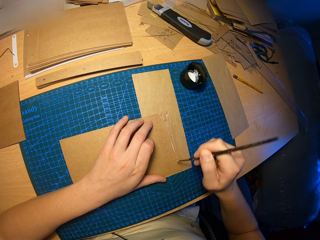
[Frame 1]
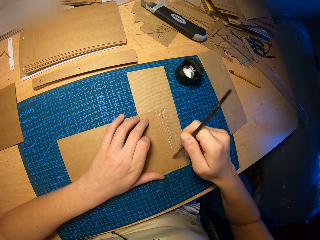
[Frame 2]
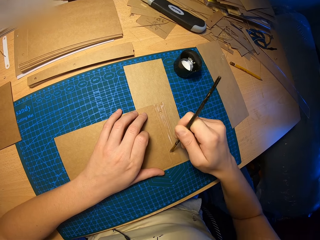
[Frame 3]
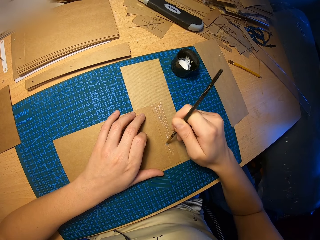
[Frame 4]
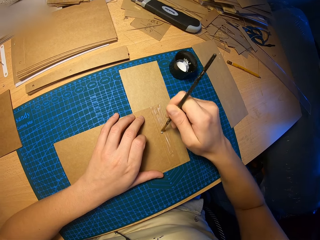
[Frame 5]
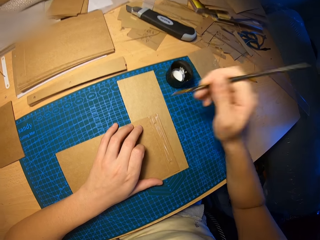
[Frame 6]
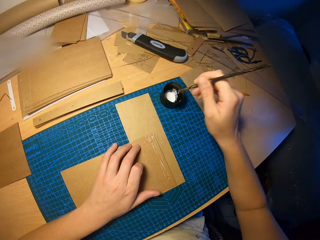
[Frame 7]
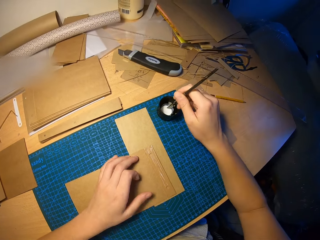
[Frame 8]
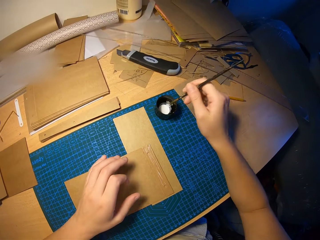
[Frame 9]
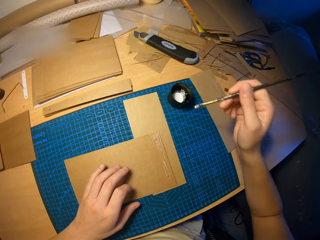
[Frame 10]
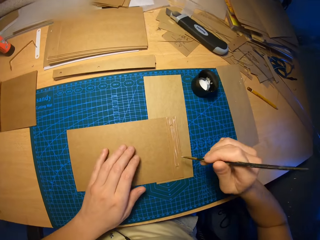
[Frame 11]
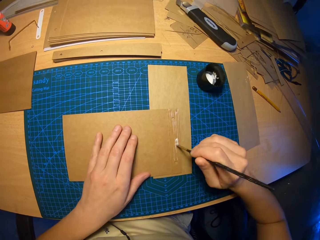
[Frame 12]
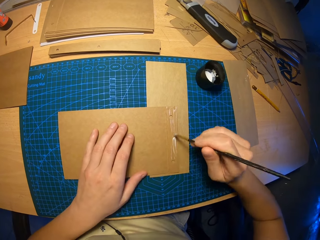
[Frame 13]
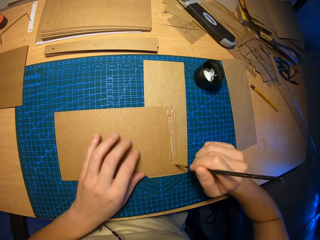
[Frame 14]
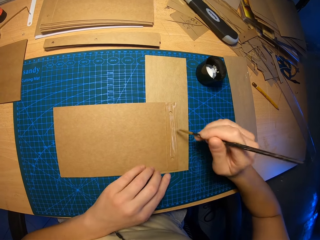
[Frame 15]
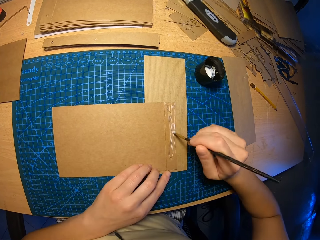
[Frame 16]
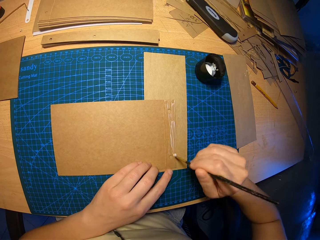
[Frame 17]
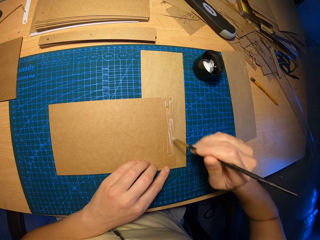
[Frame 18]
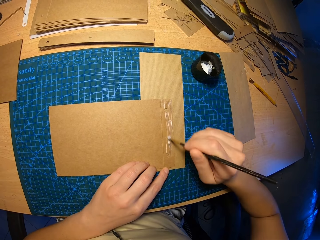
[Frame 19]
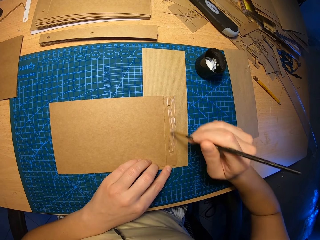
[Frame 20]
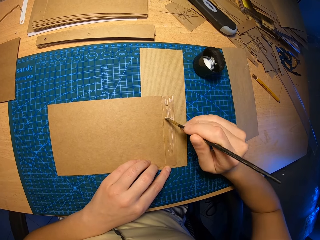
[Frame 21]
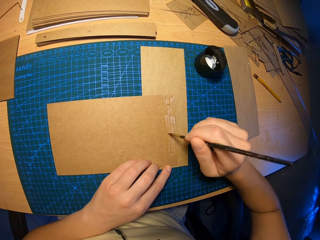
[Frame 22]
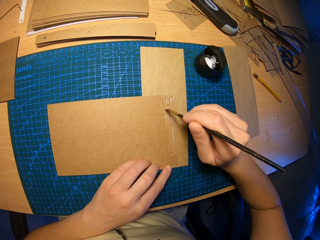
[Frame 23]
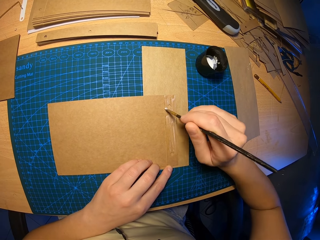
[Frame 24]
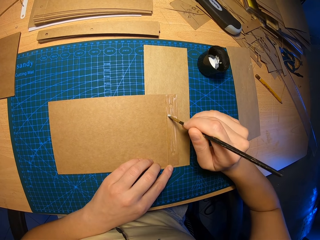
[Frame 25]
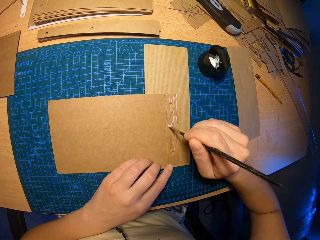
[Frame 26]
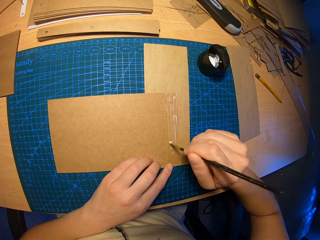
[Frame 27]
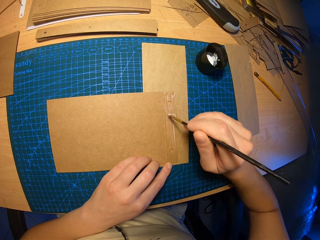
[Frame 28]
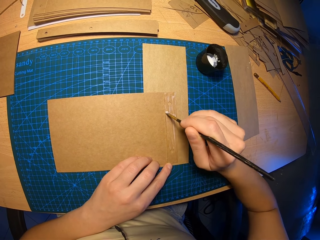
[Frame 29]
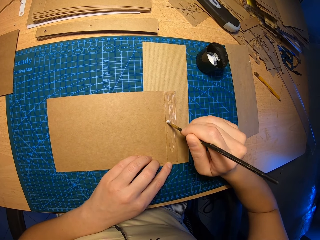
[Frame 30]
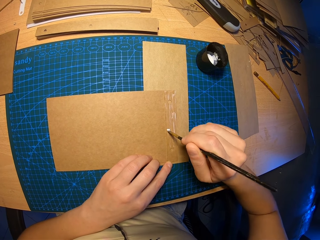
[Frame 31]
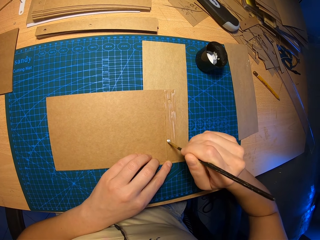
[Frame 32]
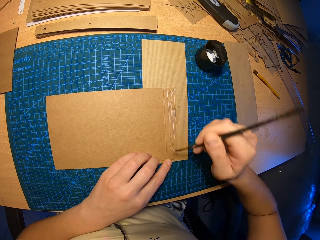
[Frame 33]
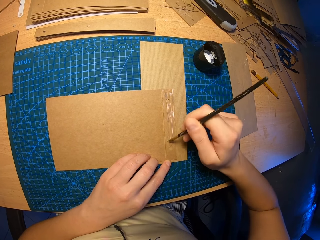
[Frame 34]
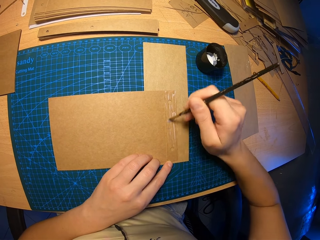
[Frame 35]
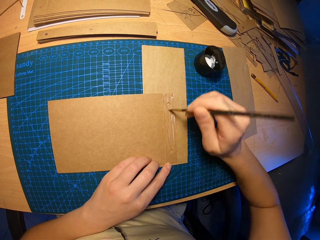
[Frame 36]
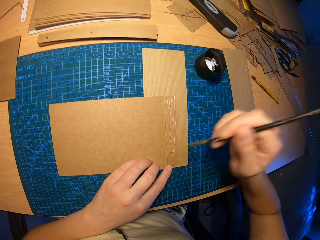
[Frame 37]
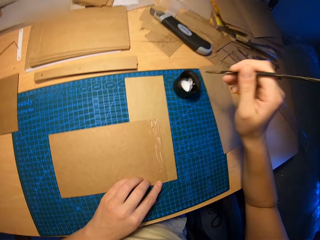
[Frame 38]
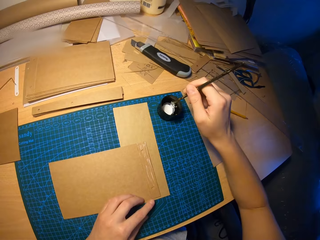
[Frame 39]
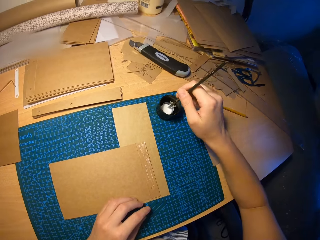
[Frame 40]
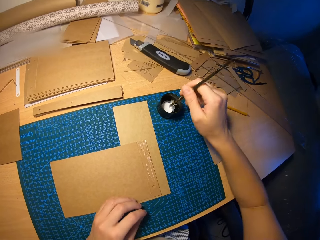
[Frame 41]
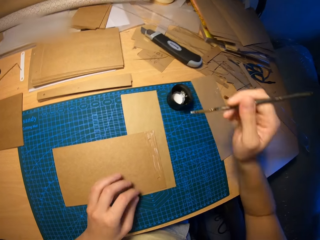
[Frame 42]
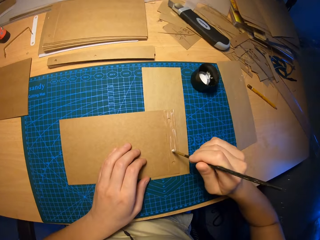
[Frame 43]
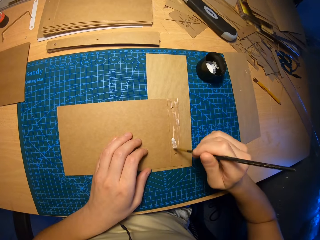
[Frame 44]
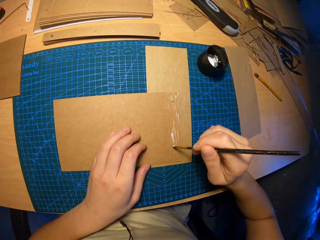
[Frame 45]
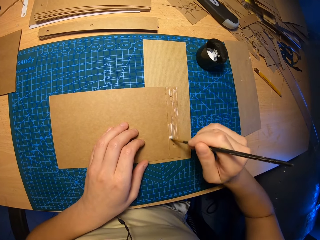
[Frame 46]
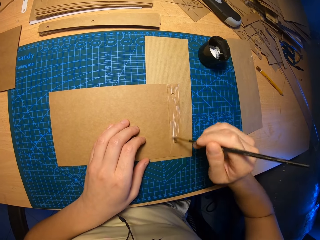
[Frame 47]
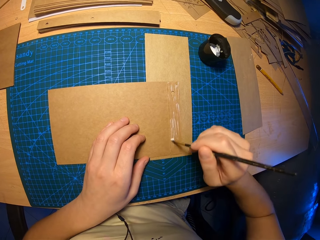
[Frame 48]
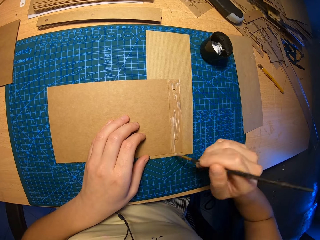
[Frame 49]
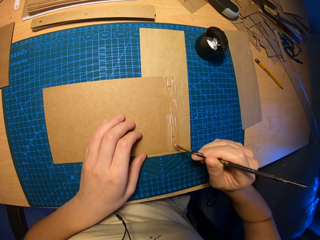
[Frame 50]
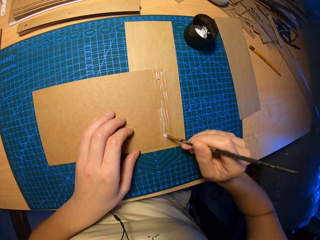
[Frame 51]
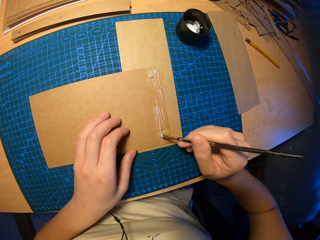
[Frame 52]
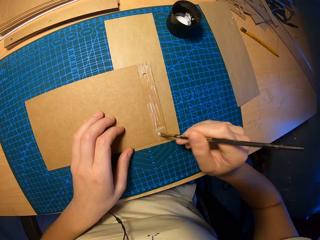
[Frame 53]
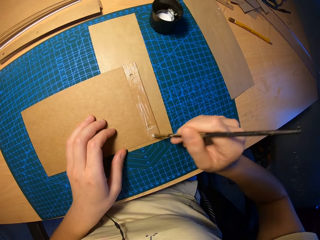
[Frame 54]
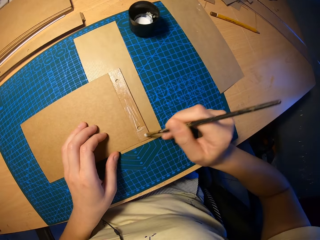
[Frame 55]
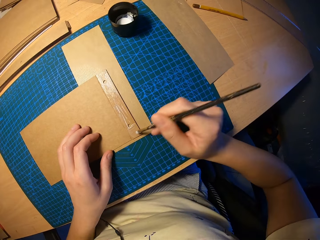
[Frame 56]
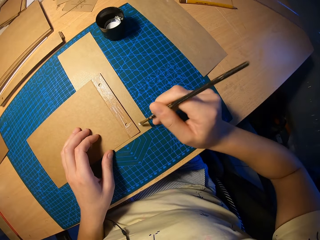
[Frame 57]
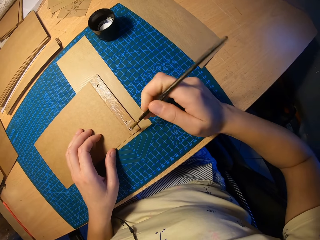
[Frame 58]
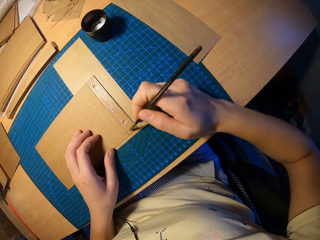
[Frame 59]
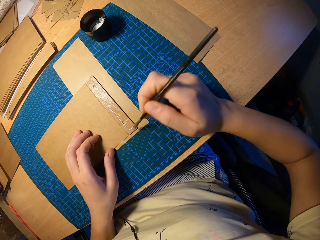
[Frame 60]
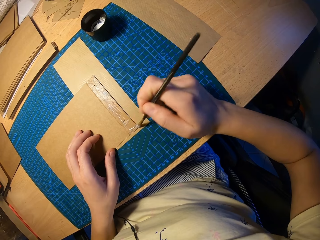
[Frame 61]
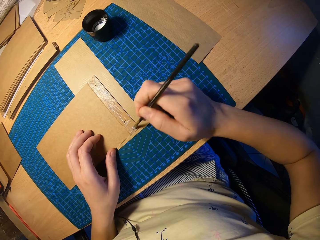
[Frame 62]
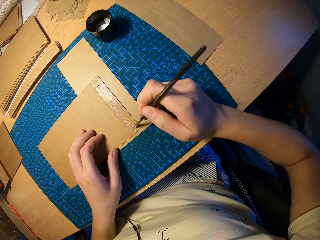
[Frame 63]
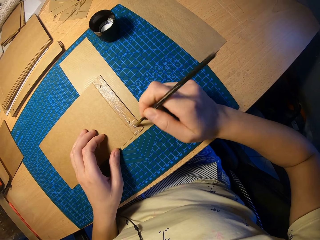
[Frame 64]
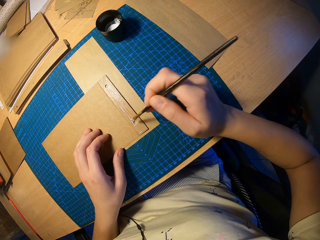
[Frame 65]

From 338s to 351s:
The camera wearer dips the brush in his right hand into a cup of glue on the table. He rubs glue on the craft paper with the brush in his right hand. He dips the brush in his right hand into the cup of glue on the table. He rubs glue on the craft paper with the brush in his right hand.

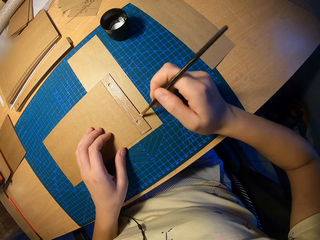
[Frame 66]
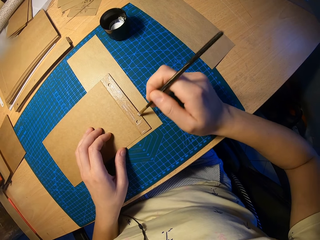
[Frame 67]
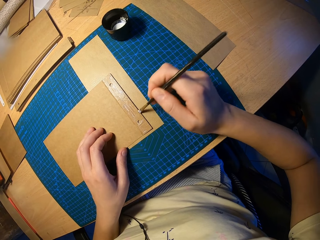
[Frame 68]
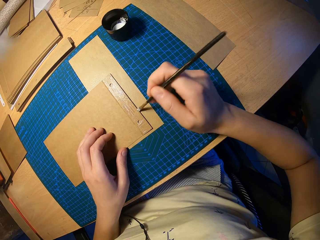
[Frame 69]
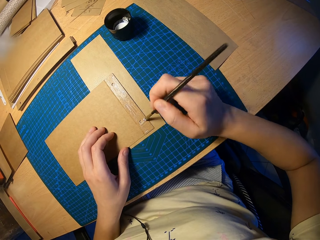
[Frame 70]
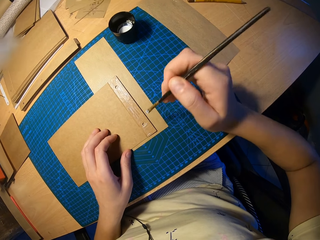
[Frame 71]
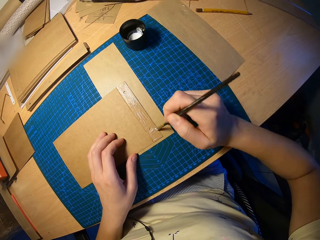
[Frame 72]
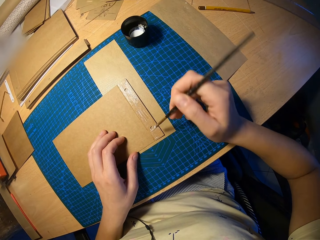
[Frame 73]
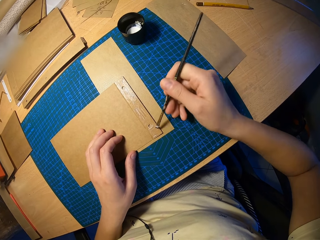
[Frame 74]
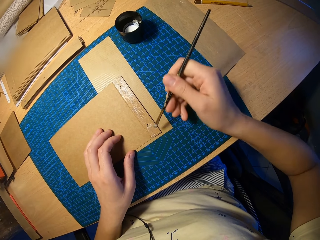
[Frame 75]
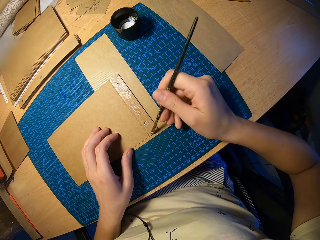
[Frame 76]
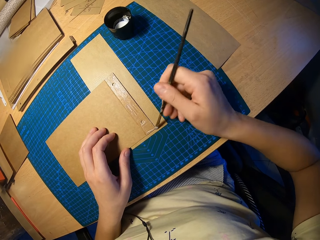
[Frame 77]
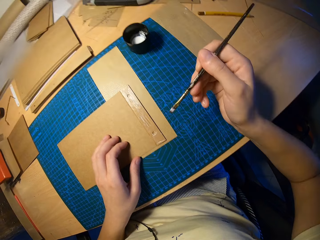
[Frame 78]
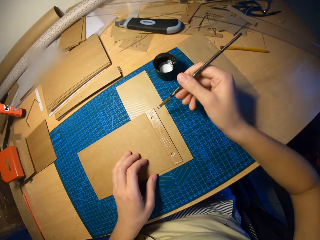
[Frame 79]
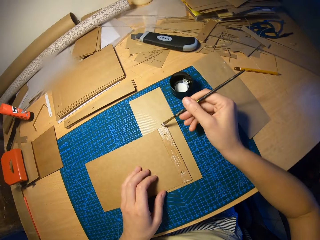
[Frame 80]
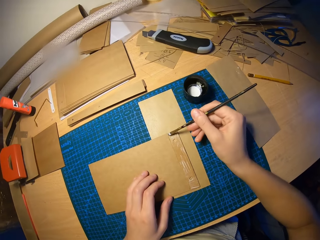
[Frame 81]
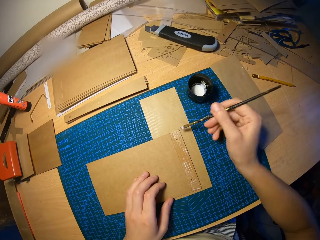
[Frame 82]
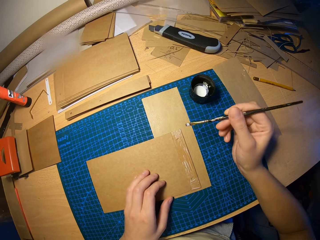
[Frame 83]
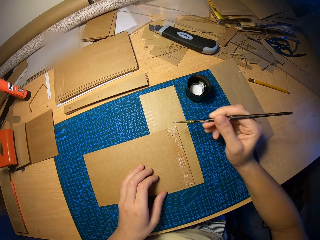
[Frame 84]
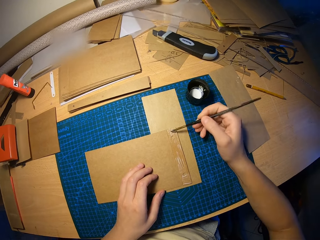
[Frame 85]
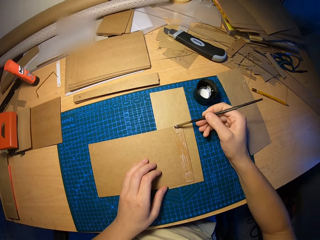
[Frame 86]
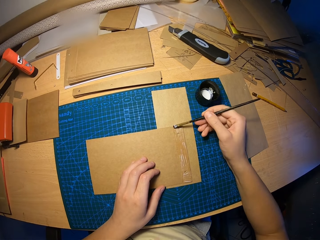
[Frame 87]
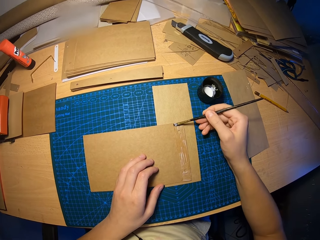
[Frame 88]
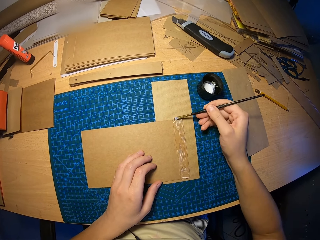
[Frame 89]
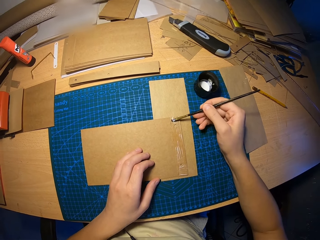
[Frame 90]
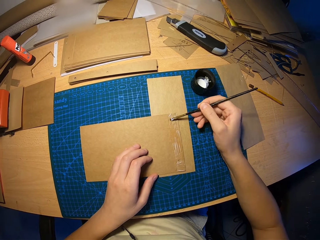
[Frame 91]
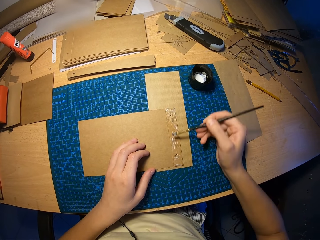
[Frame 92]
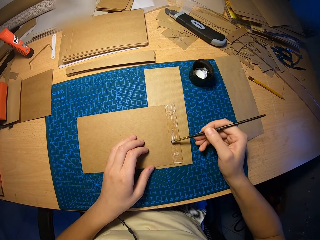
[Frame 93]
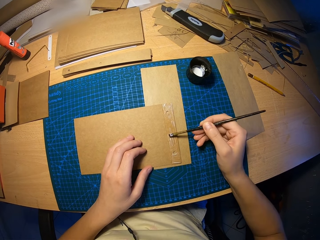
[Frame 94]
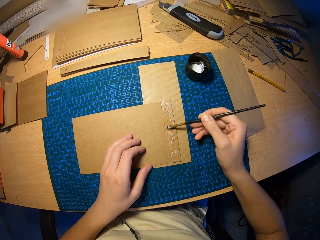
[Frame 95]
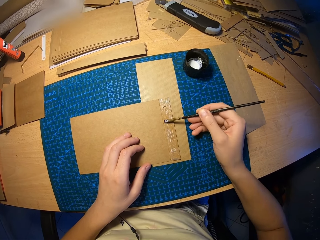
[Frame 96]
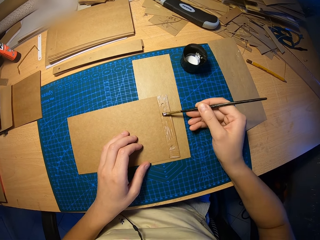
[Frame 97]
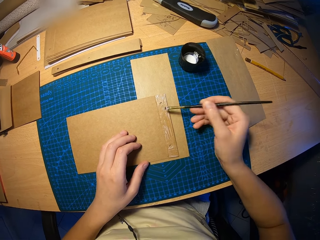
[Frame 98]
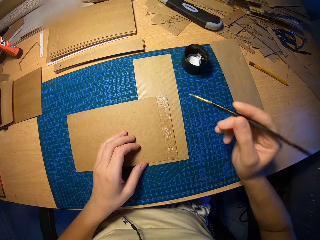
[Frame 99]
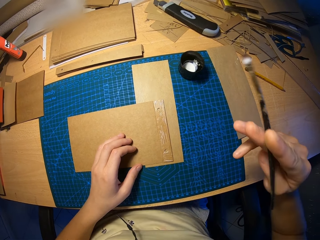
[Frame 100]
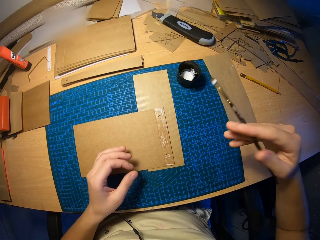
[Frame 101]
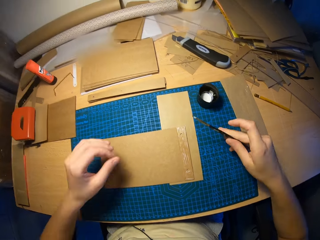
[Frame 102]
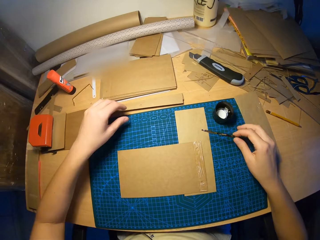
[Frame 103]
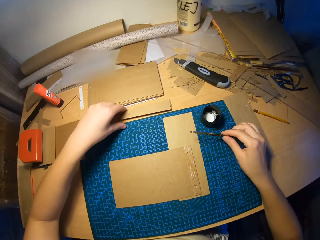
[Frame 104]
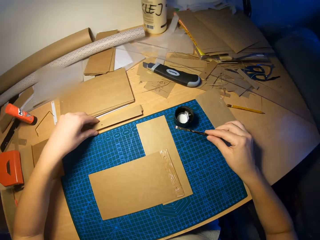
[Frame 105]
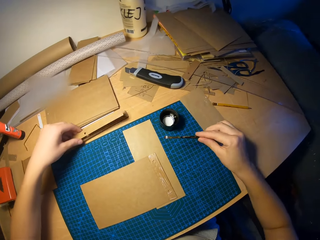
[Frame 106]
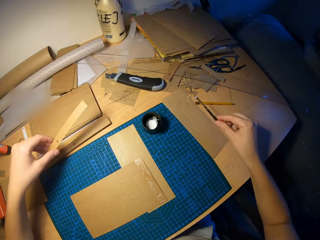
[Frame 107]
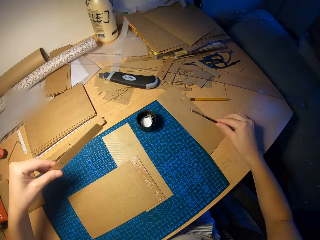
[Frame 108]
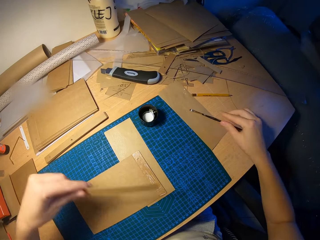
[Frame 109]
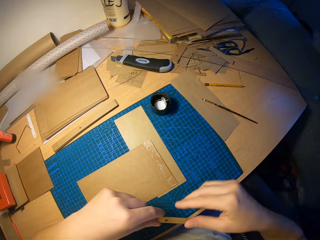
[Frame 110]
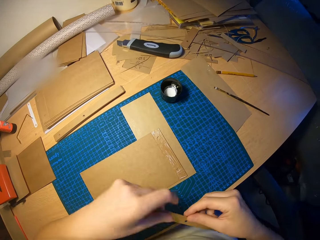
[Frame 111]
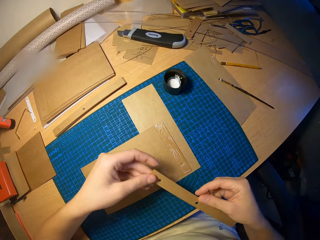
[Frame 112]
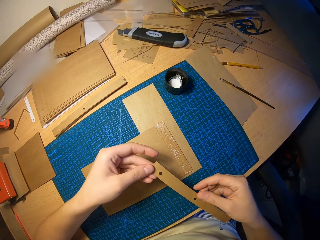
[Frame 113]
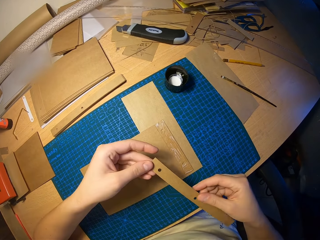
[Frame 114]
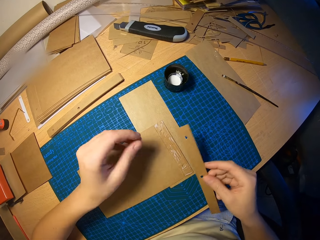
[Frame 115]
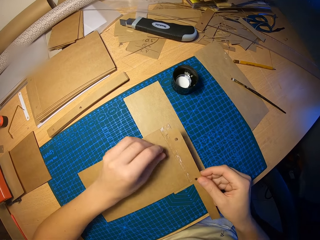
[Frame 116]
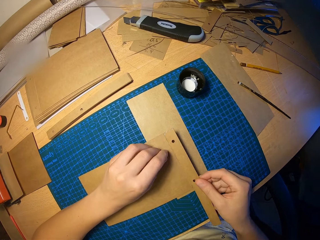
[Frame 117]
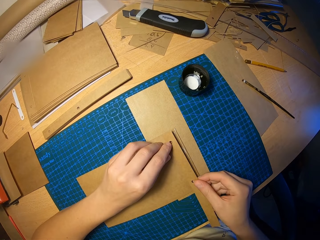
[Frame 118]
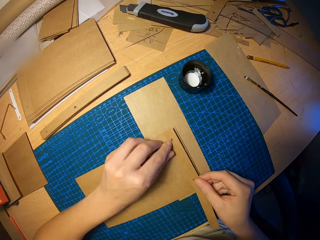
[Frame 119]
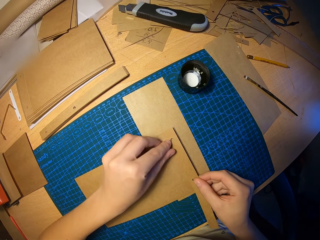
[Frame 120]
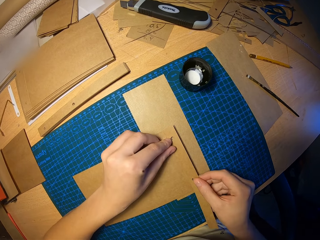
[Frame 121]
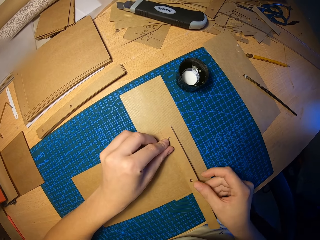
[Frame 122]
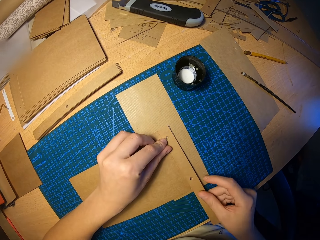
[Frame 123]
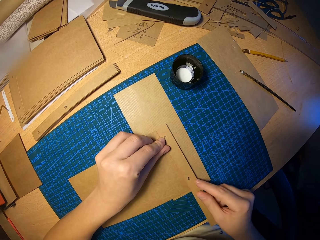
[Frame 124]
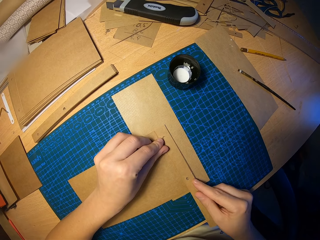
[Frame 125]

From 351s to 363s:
The camera wearer turns the brush on the right hand. He picks a small craft paper or piece of board on a pile of small craft papers on the table with his left hand. He drops the brush in his right hand on the table. He holds the board with both hands, looks at the board, and attaches the small craft paper on the craft paper on the table with both hands.
